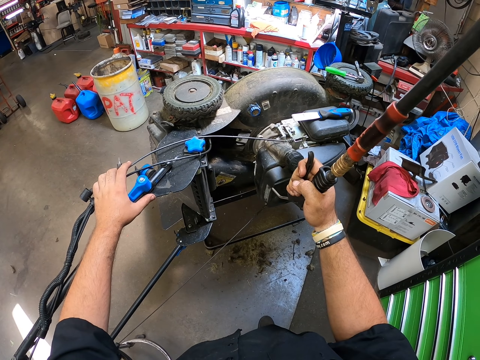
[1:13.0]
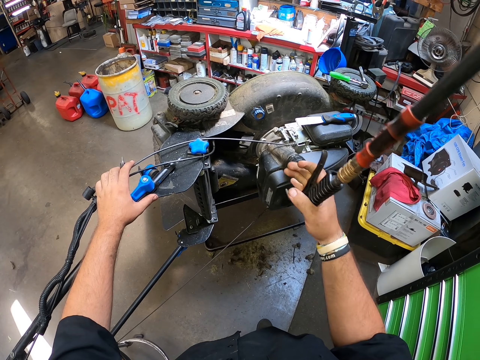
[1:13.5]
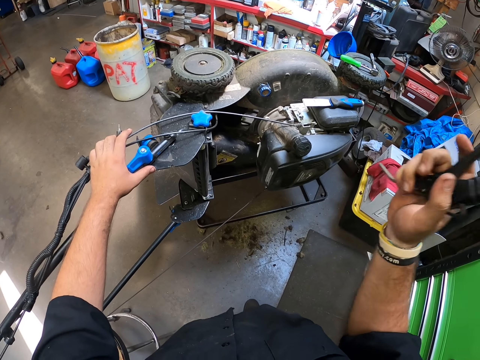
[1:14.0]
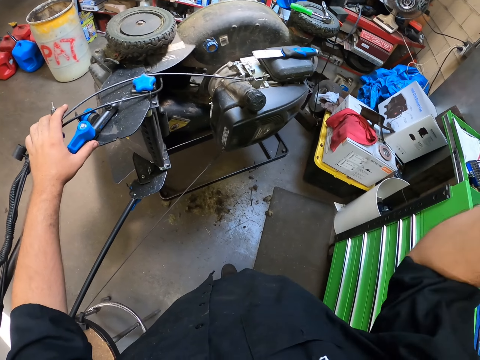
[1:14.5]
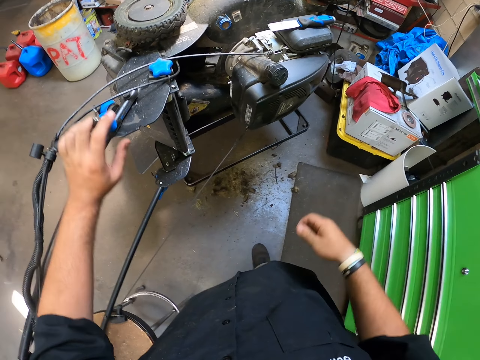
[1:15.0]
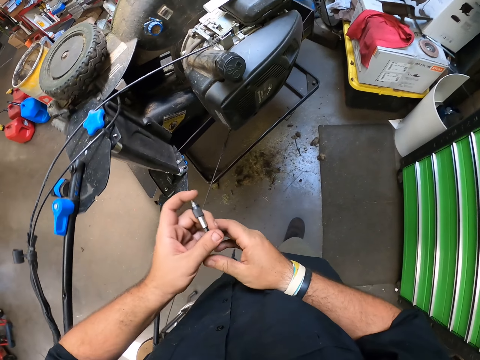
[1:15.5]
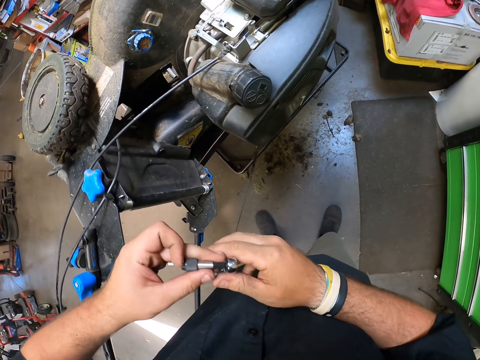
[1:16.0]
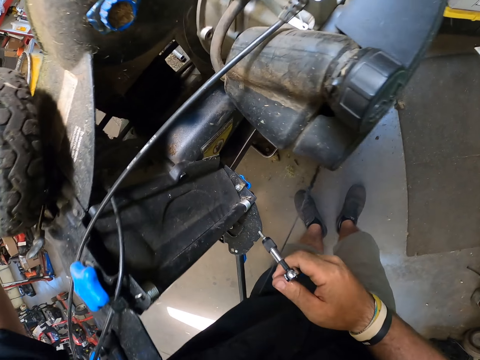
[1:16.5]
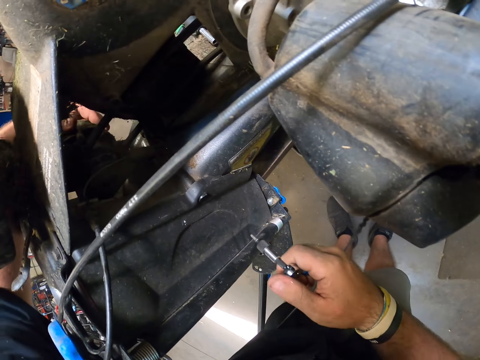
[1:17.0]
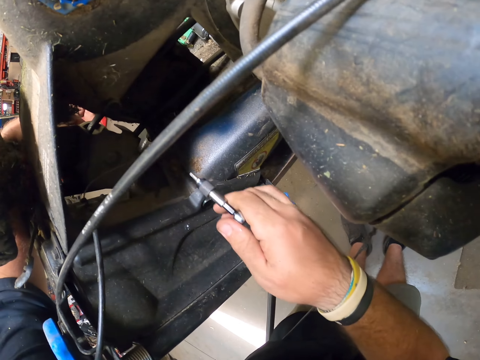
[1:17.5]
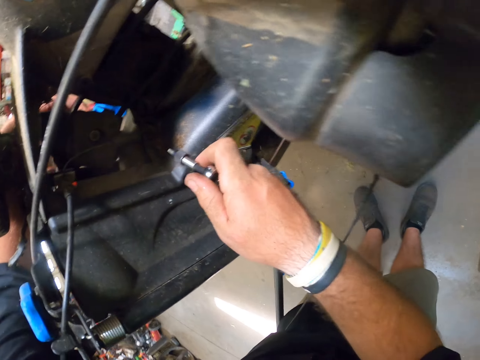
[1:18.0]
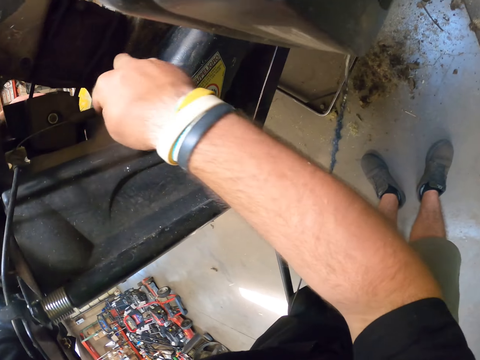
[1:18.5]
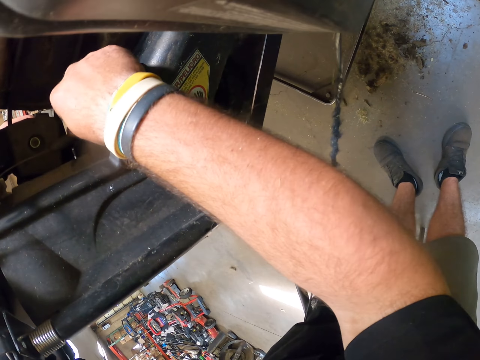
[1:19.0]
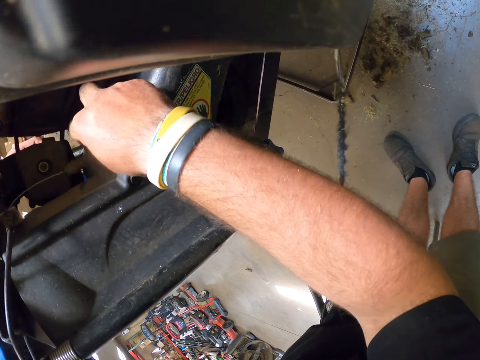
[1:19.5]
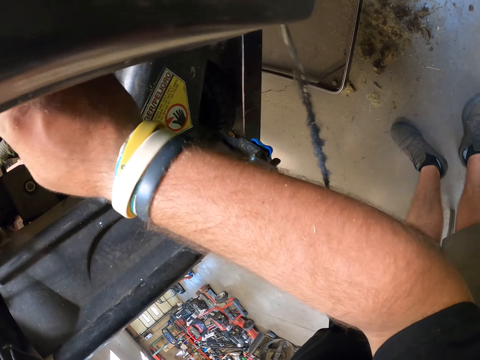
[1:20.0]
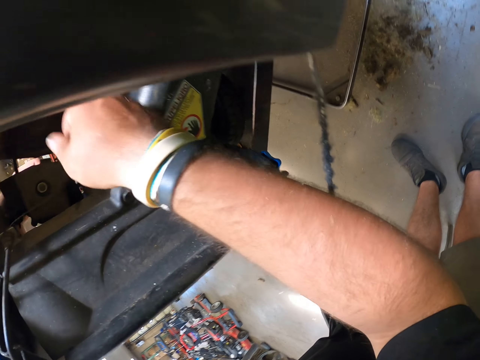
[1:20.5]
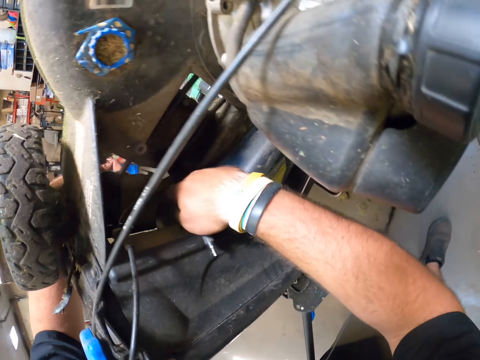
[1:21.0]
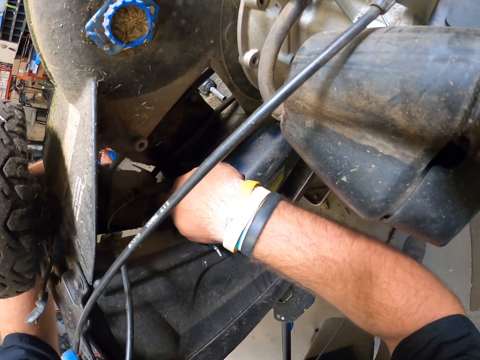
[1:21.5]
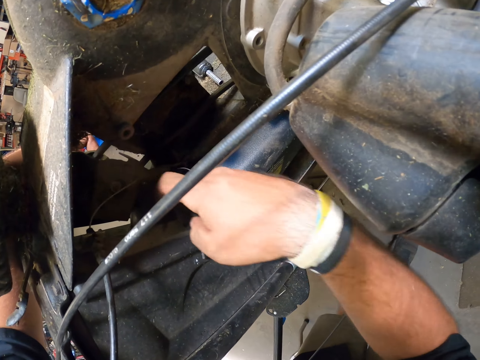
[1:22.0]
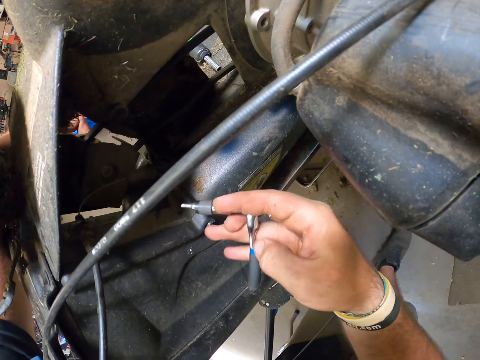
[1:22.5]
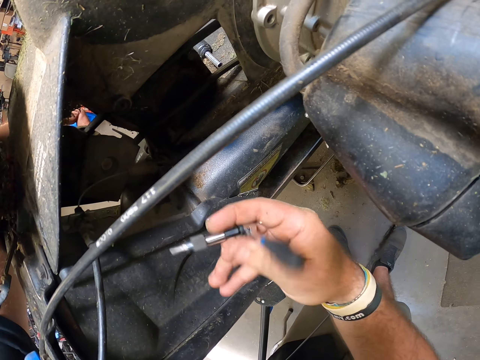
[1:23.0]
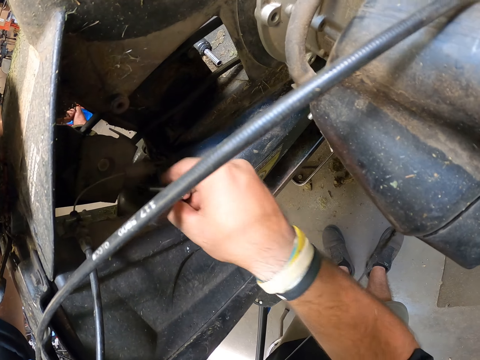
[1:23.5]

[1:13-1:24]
The camera wearer tightens a nut in the deck with a screwdriver. They return an object. They look at the lawn mower. They fix the lawn mower.

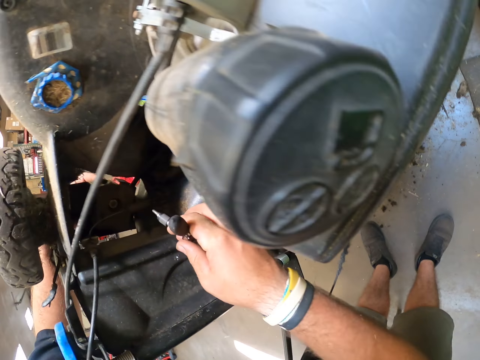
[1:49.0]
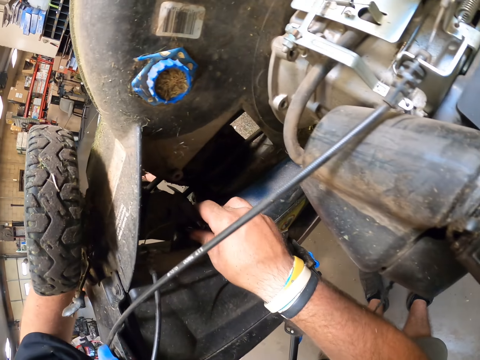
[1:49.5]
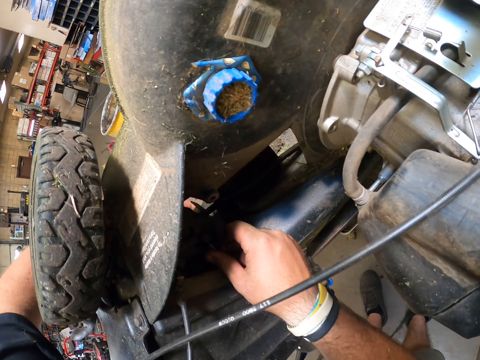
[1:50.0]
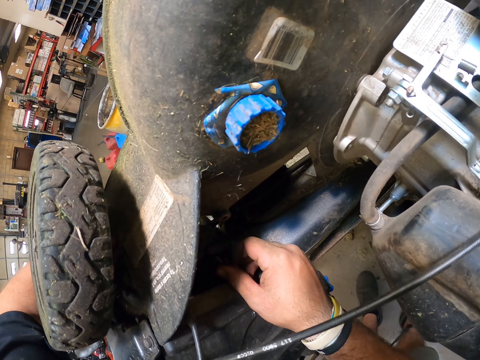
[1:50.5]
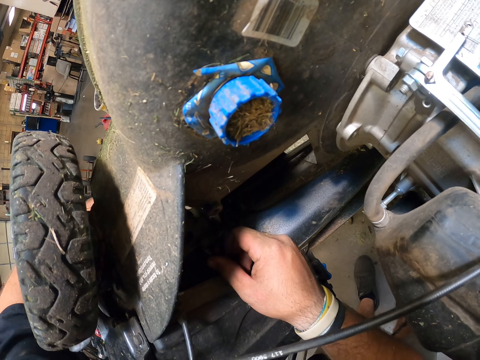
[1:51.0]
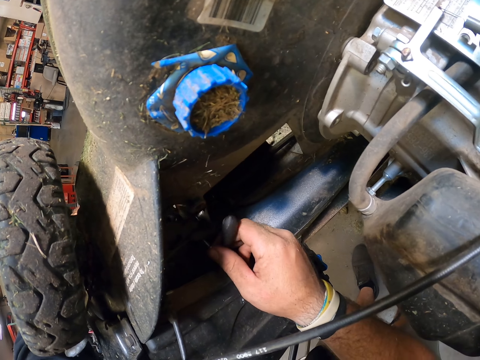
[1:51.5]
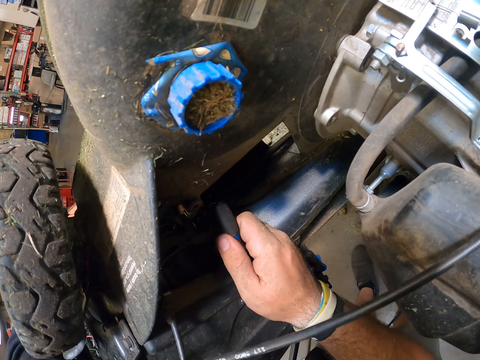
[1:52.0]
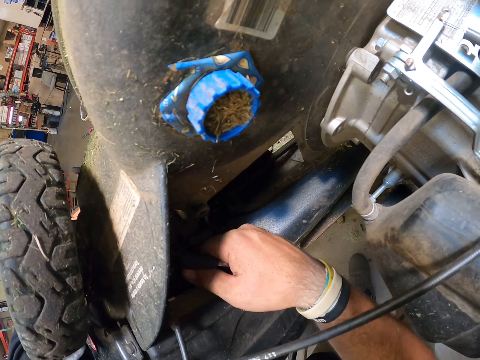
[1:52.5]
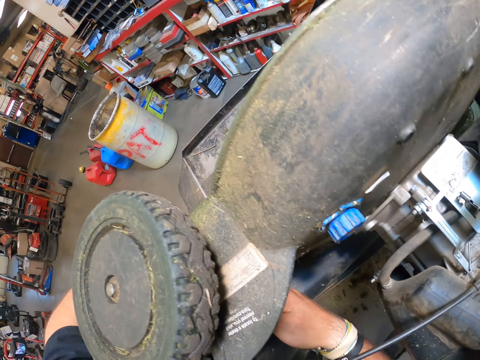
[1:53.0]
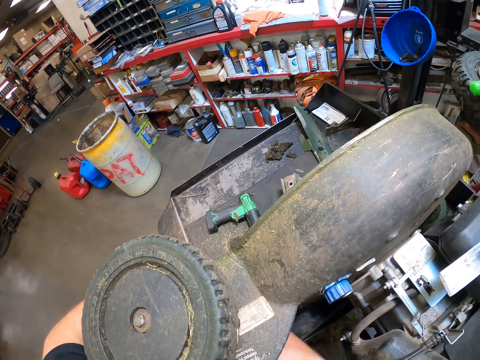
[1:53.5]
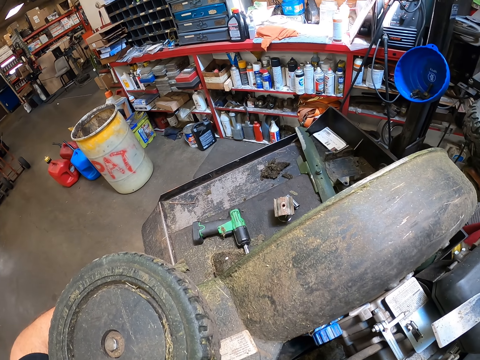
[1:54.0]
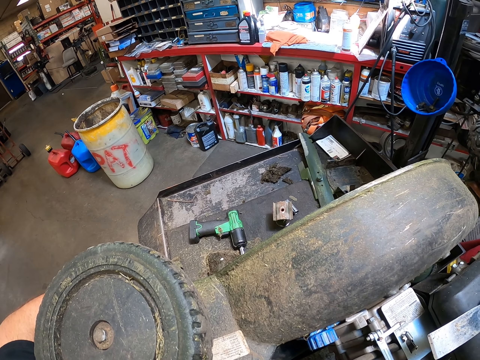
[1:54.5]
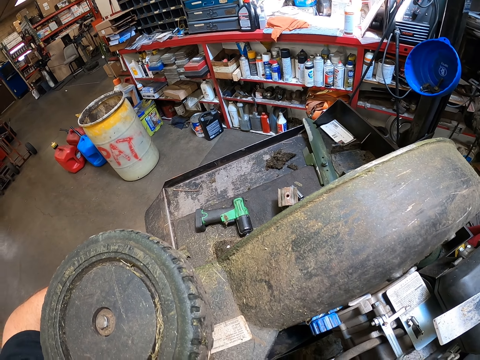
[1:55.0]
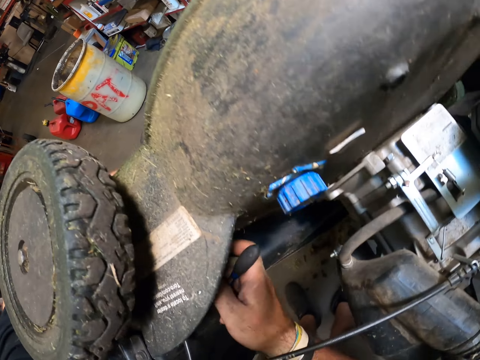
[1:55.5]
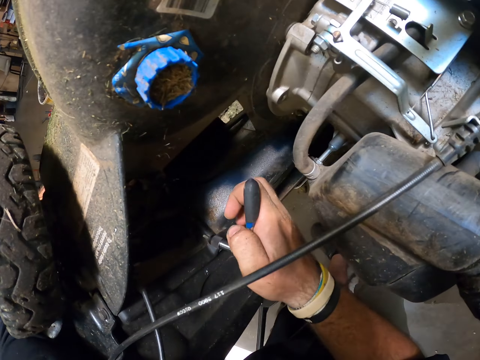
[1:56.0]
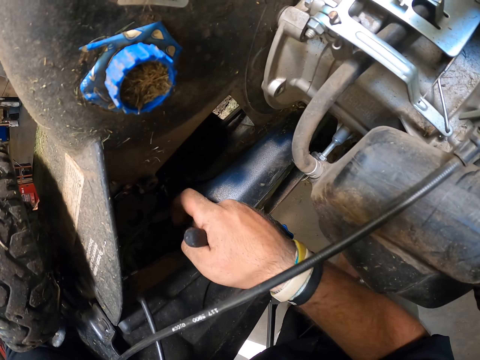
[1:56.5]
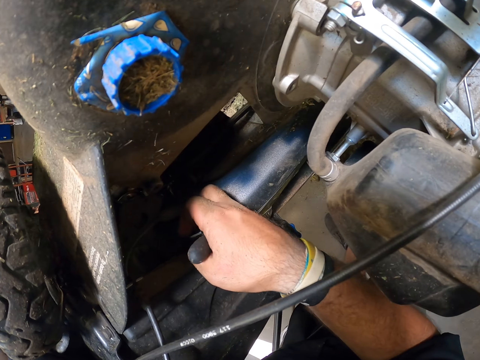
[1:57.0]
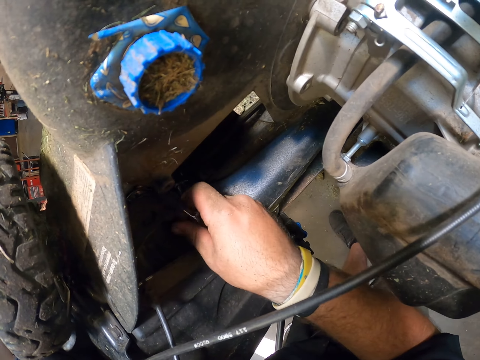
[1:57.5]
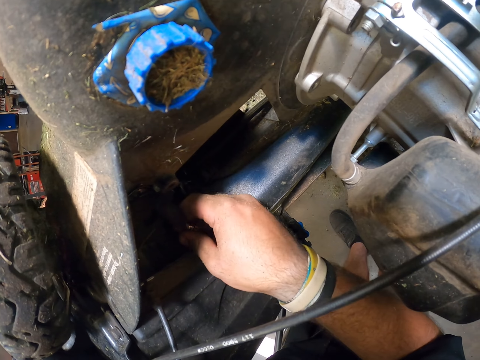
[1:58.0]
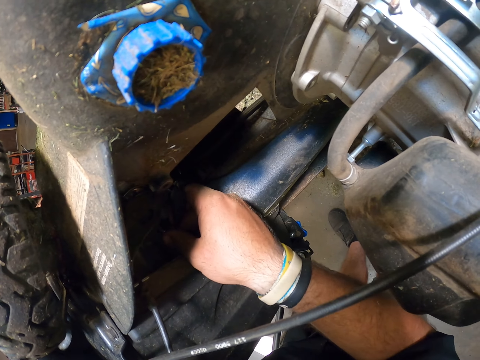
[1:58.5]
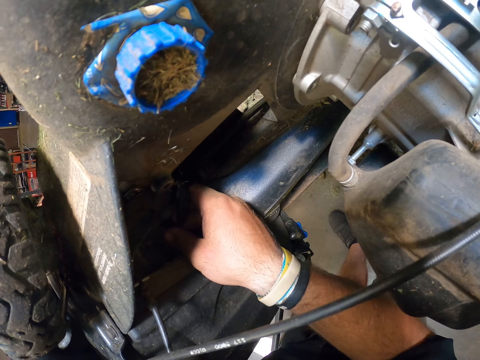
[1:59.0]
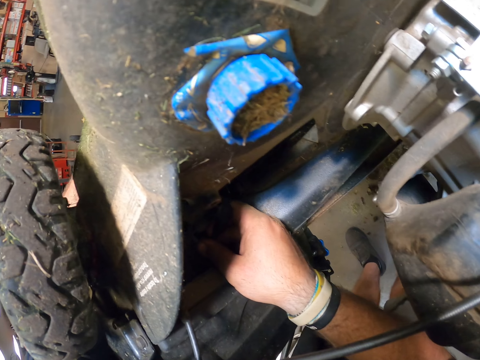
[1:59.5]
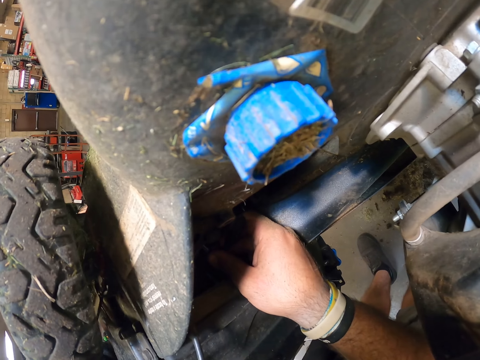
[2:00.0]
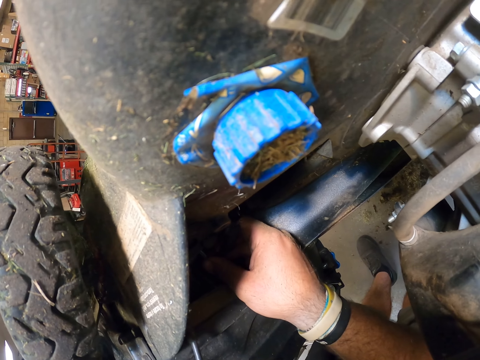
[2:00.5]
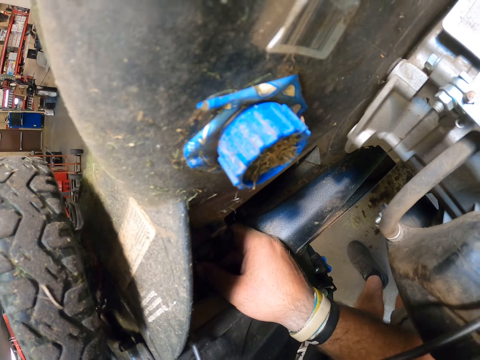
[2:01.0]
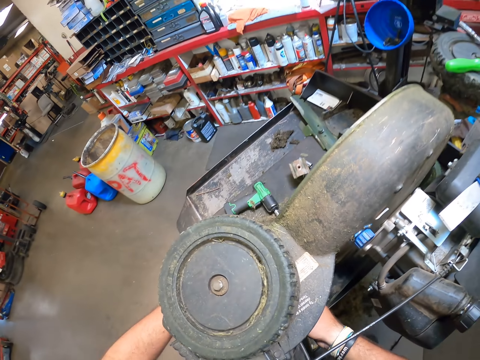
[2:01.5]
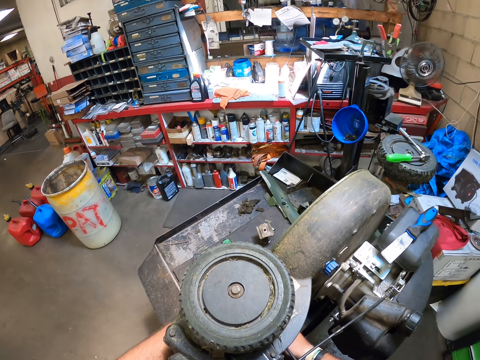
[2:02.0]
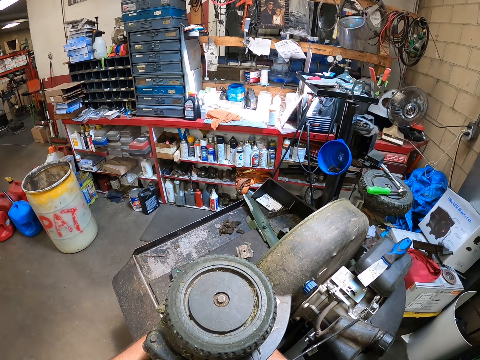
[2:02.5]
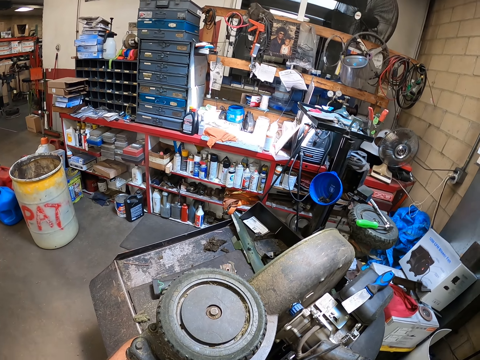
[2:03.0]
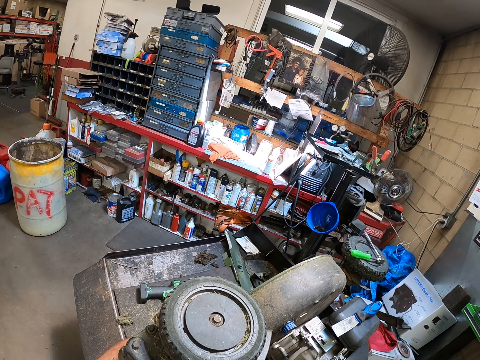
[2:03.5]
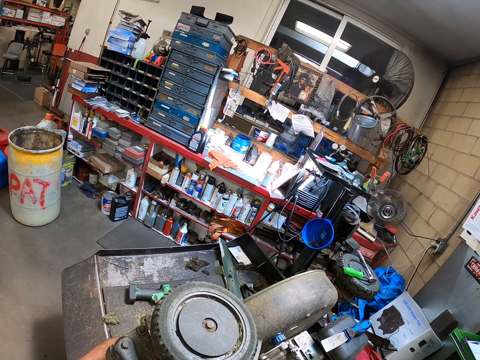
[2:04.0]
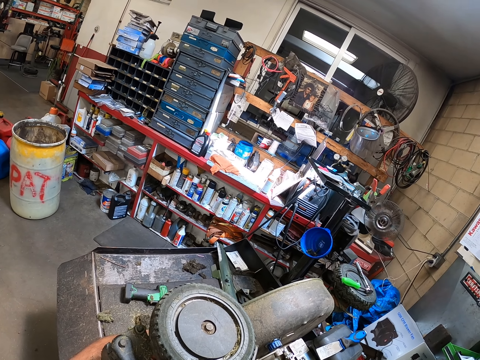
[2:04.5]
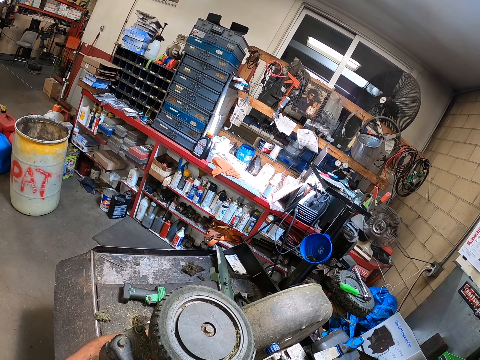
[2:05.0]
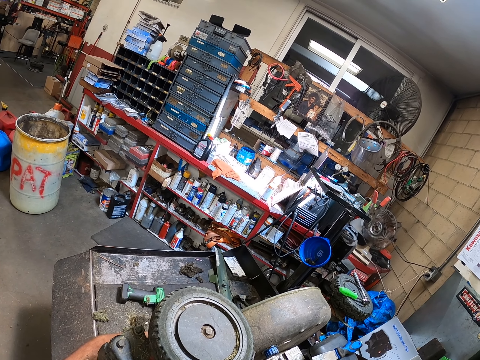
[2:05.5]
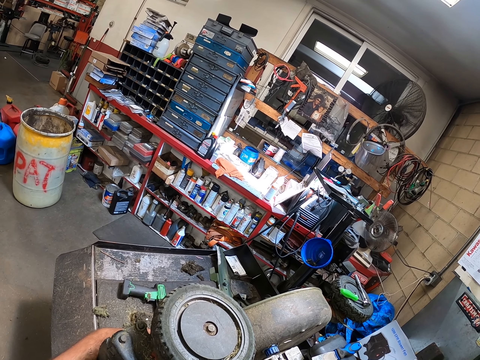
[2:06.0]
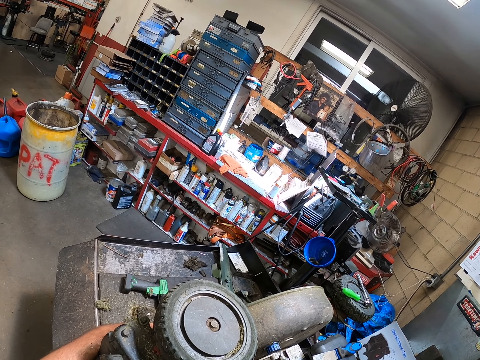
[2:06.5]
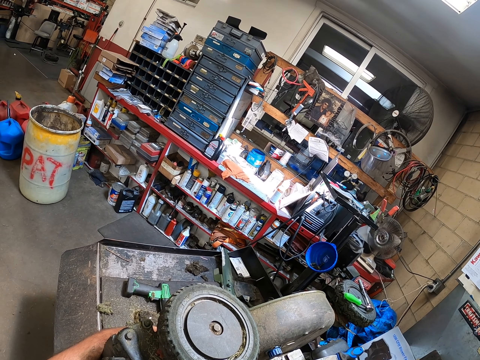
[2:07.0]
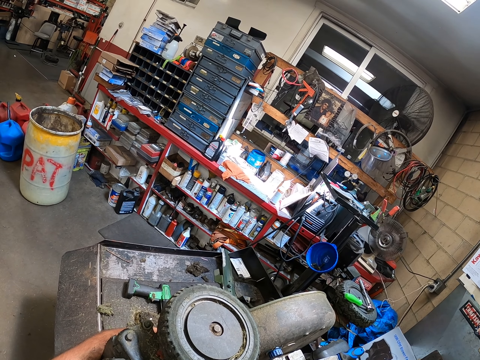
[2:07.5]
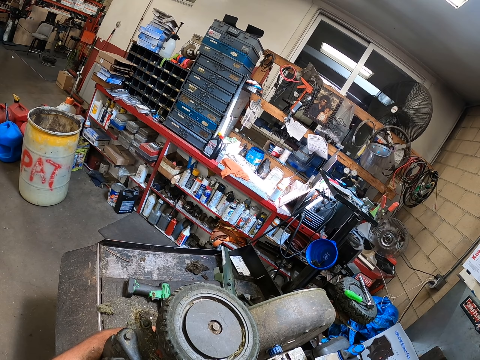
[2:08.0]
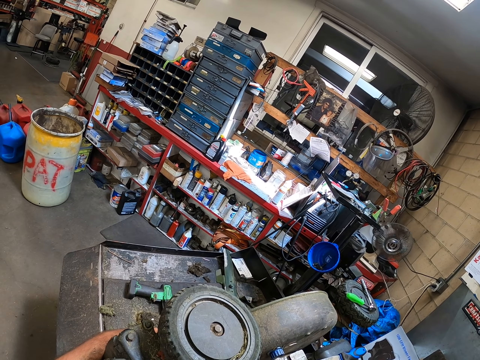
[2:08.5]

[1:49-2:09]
The camera wearer fixes the lawn mower. They look around the room.
